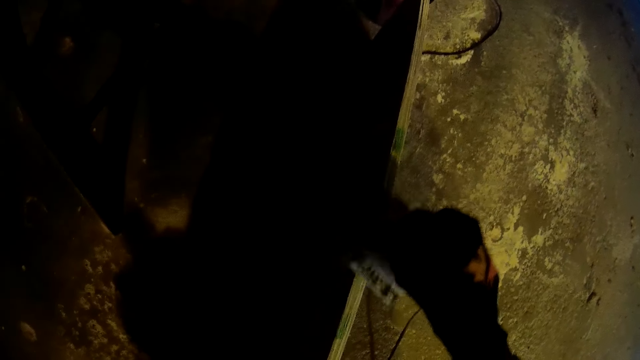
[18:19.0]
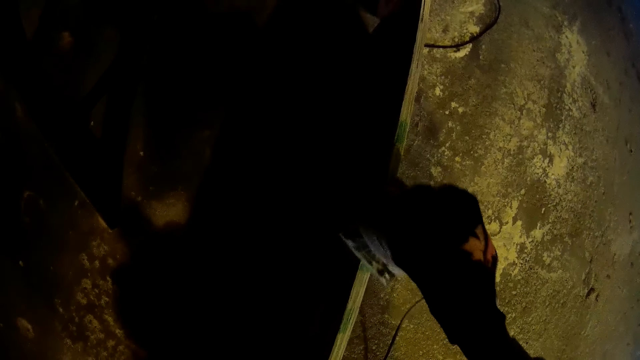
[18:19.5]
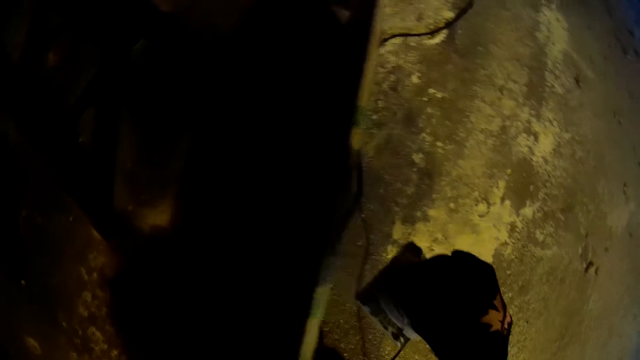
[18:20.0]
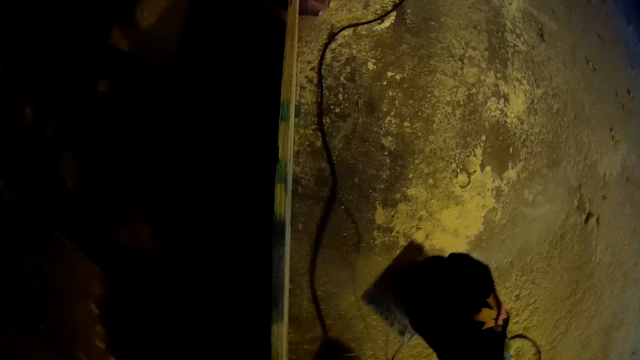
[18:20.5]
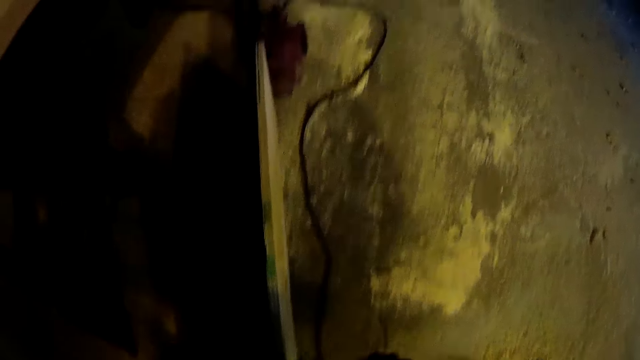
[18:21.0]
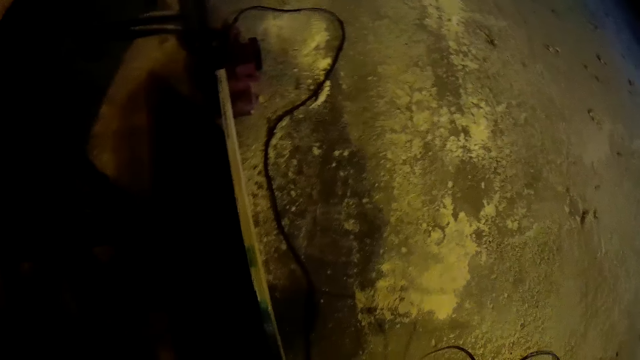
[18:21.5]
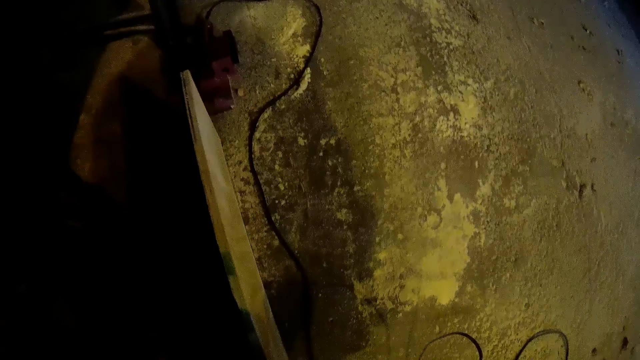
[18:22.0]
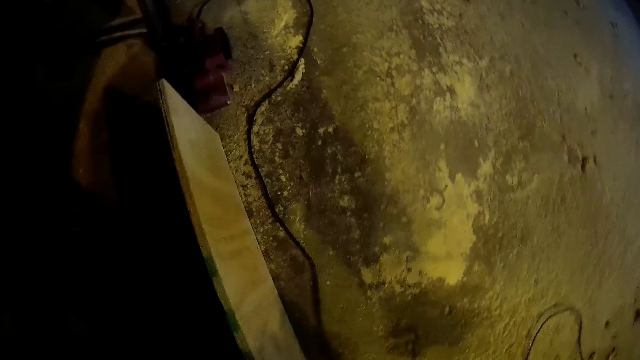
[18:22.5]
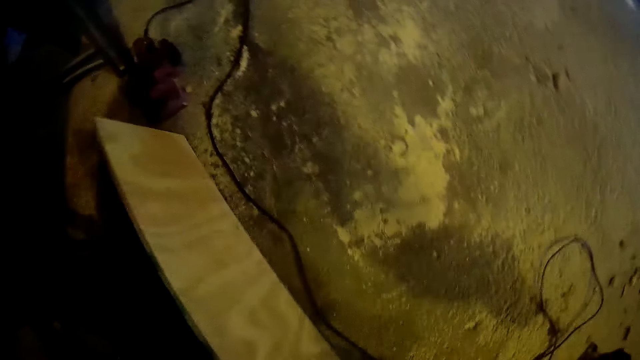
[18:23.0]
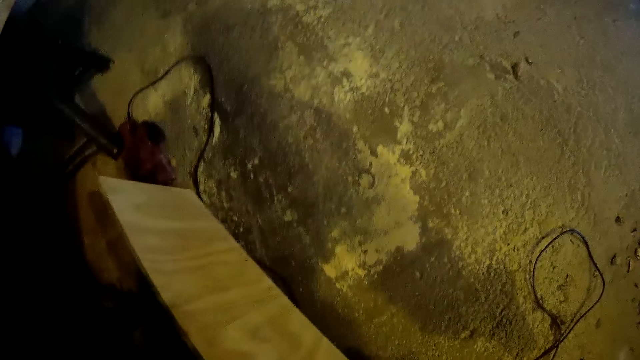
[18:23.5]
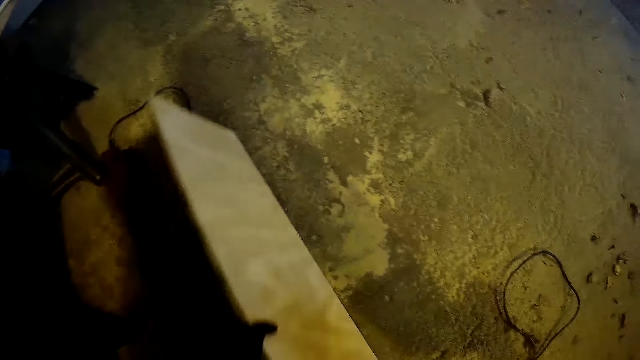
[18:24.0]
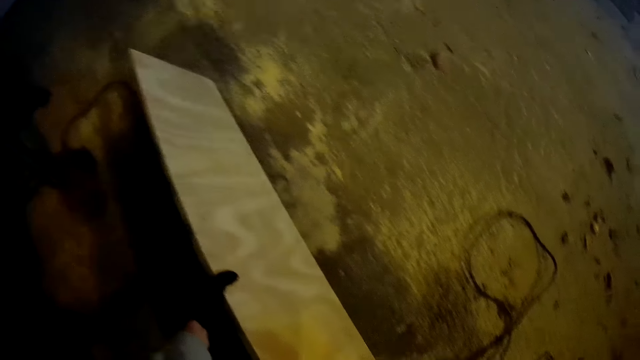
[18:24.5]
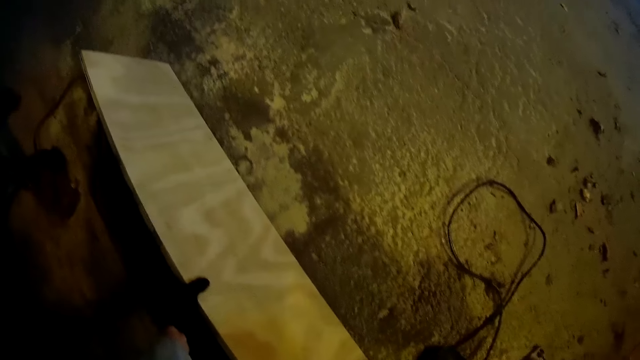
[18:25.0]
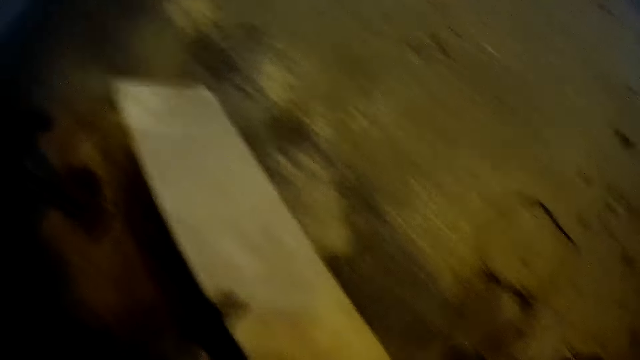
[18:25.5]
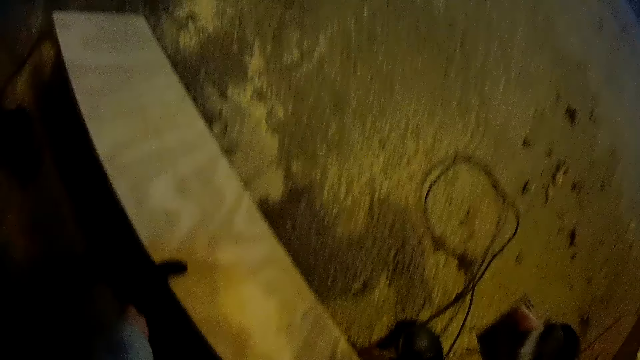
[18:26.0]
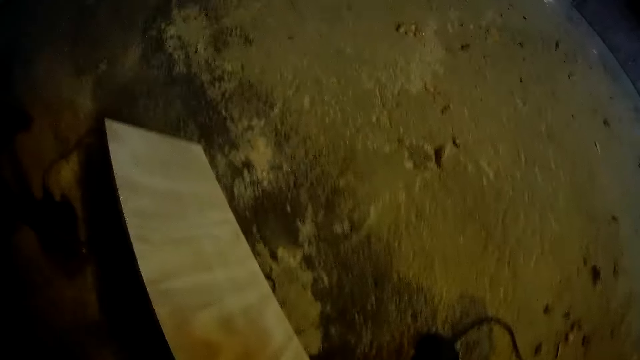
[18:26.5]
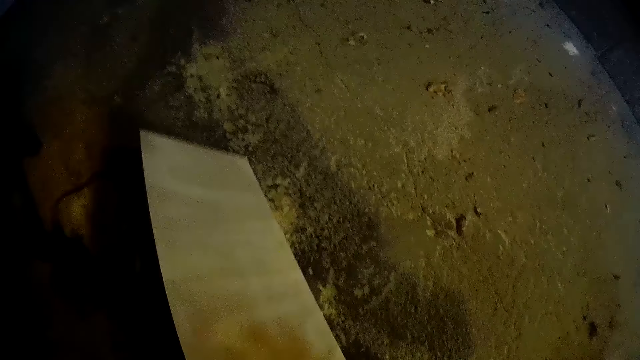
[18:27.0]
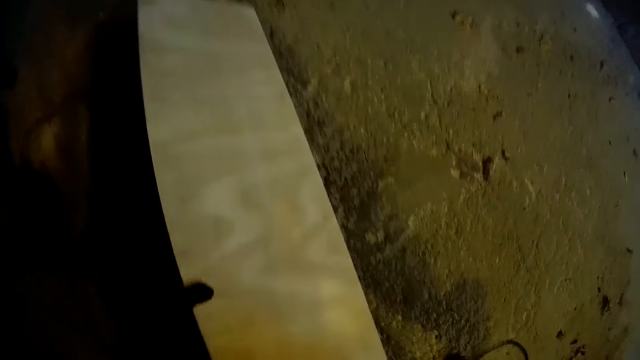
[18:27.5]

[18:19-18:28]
The camera wearer drops the orbital sander on the floor. They stop sanding the lumber. They shut down the sander. They drop the plank on the floor. They pick up the lumber.

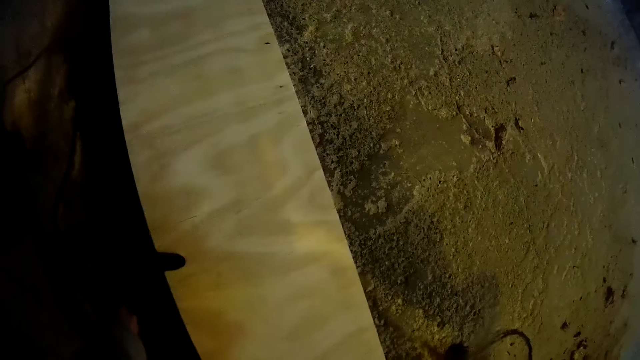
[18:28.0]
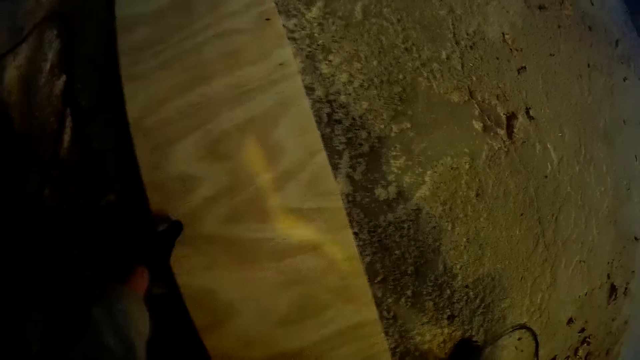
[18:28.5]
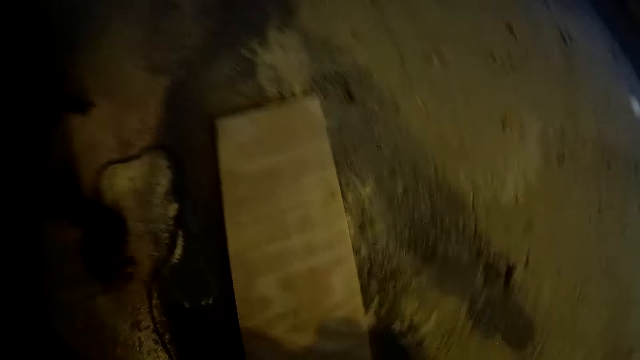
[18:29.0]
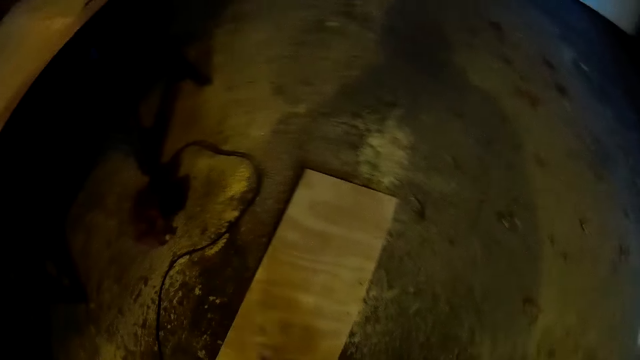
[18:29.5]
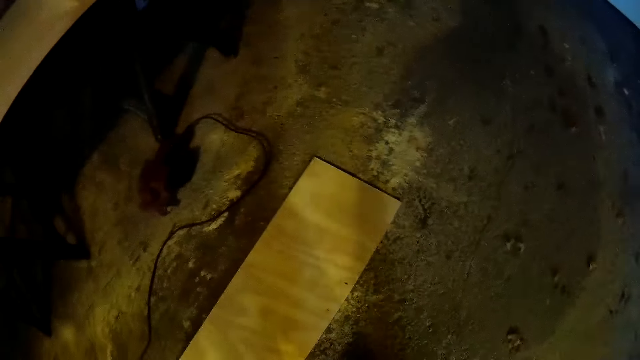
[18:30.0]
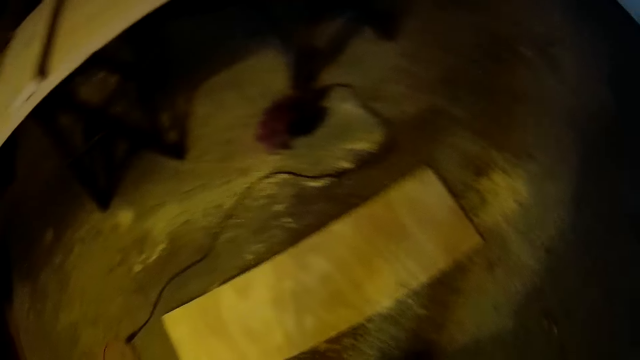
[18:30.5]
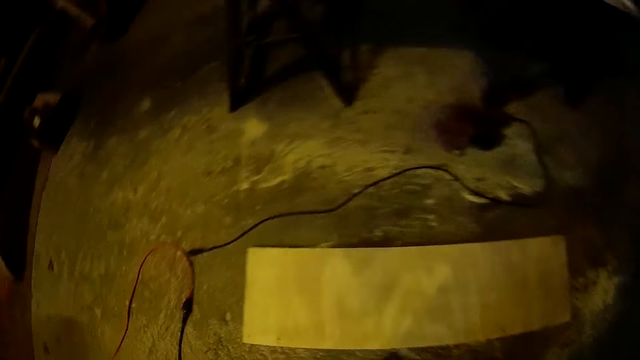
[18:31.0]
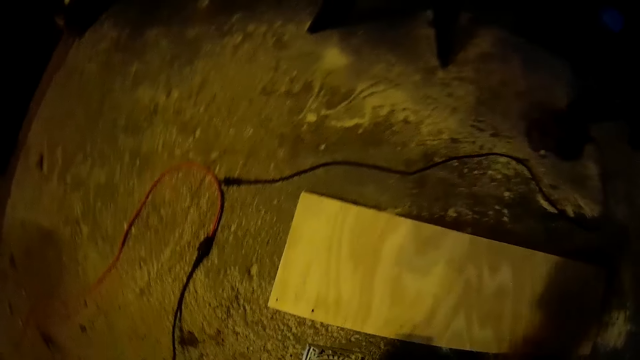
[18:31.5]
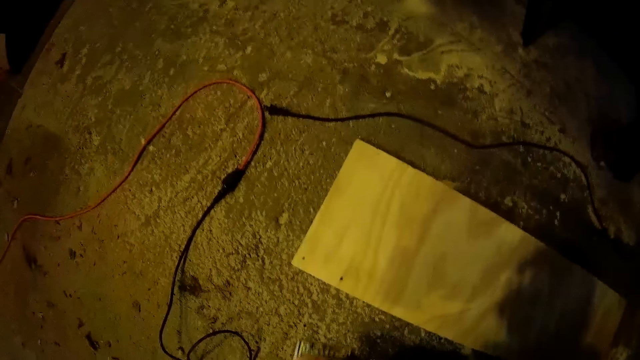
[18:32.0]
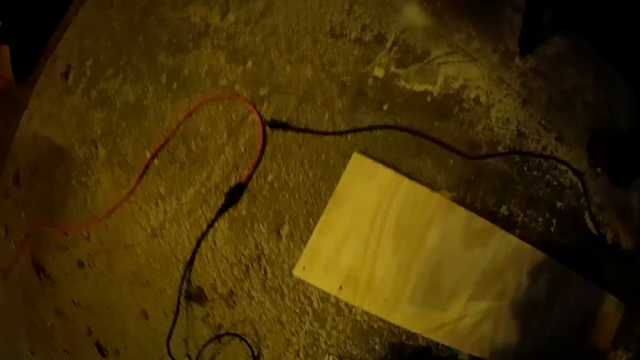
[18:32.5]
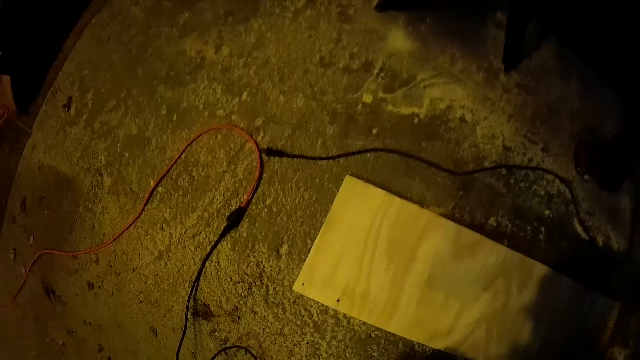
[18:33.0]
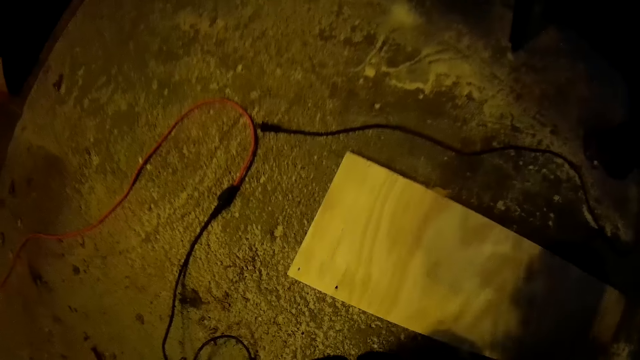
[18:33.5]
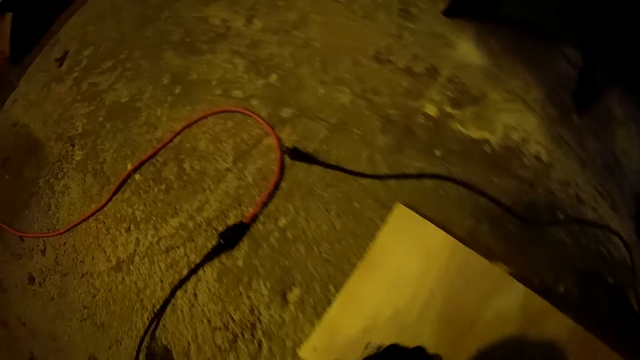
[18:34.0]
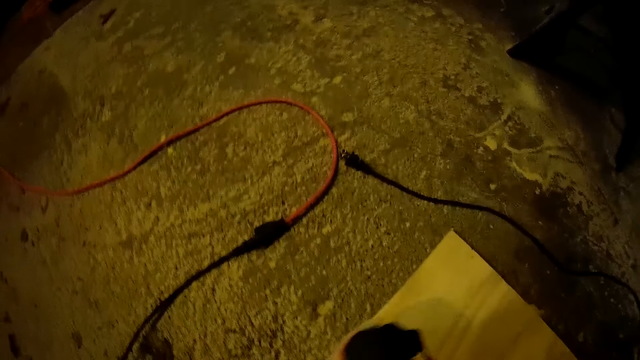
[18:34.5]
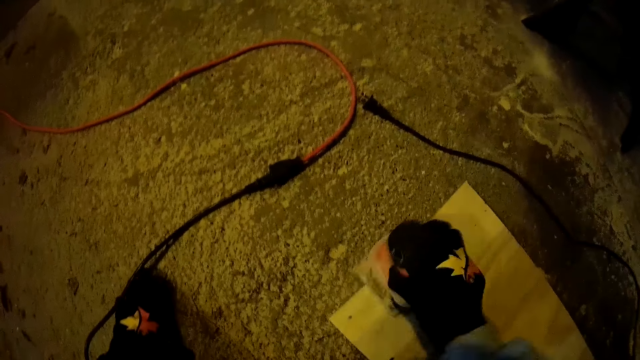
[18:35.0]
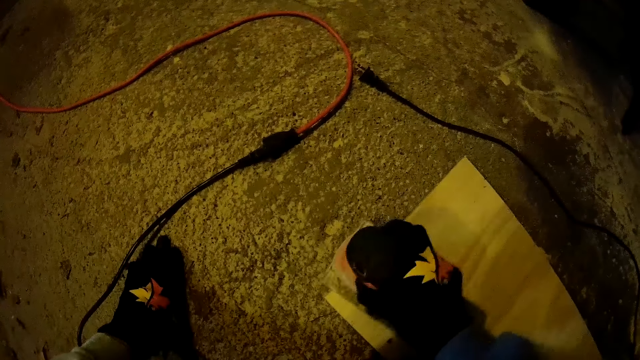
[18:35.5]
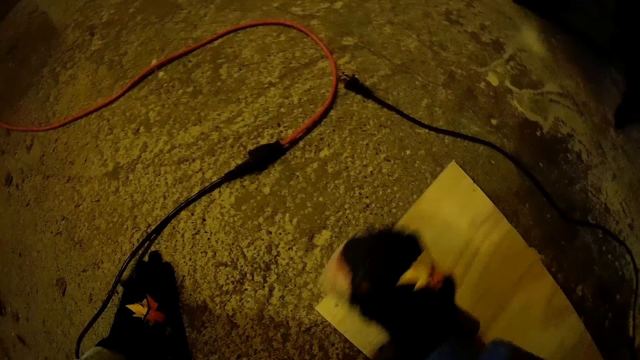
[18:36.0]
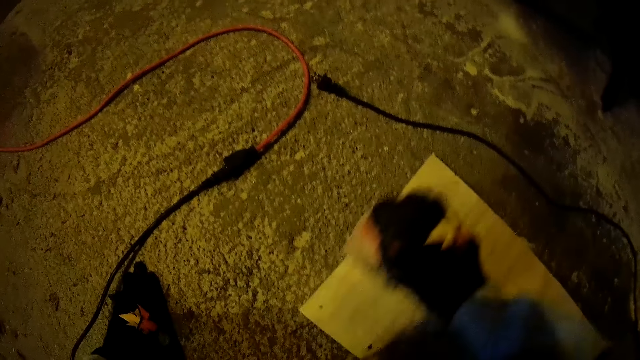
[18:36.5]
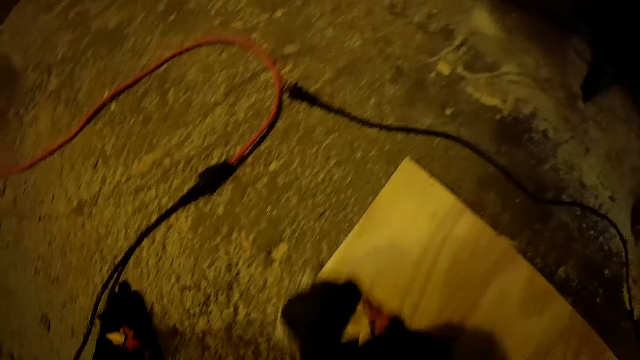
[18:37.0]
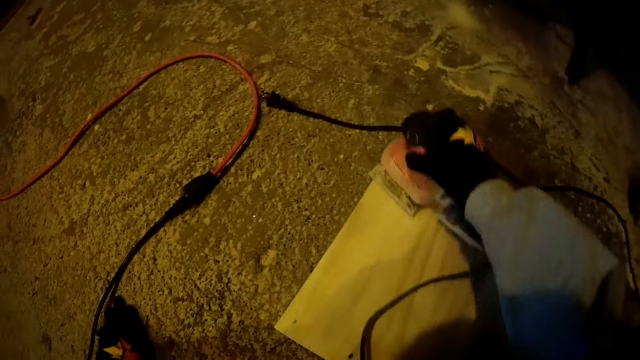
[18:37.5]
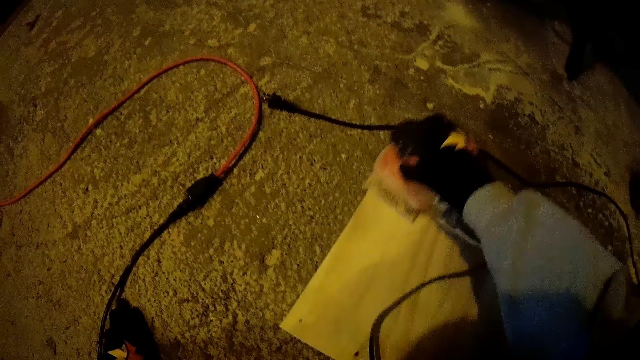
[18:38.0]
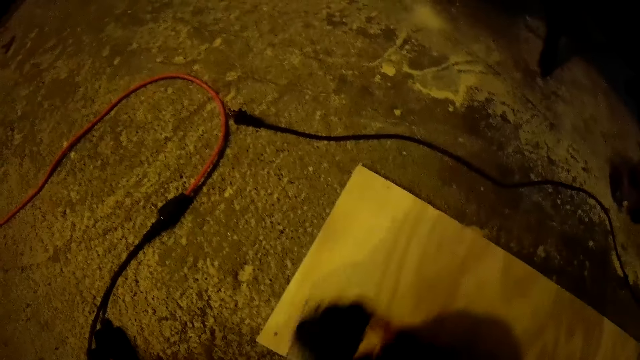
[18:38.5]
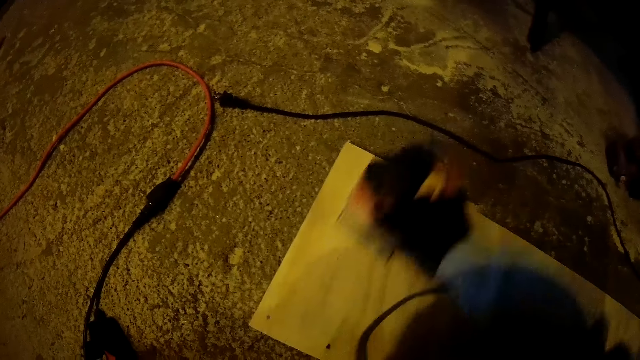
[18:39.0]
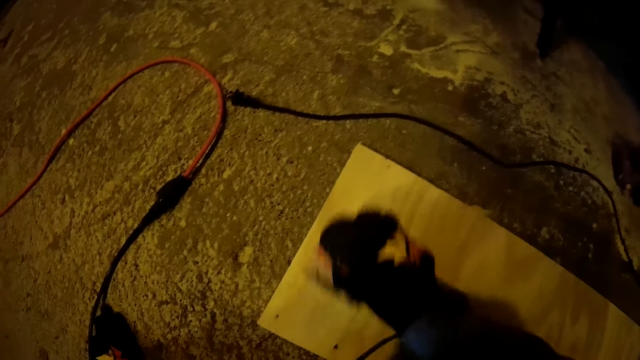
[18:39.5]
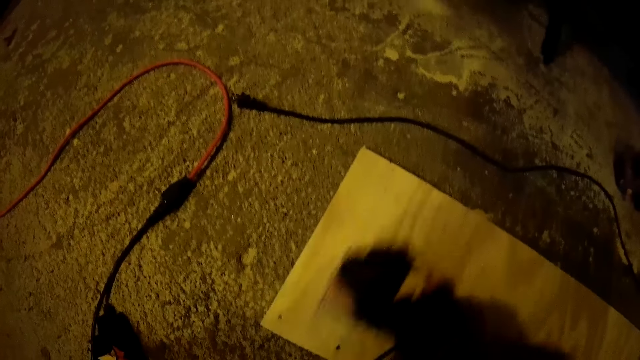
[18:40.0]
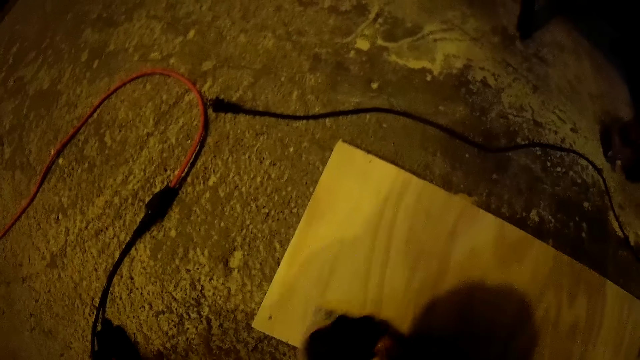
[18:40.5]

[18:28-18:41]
The camera wearer puts the lumber down. They pick up the orbital sander from the floor. They sand the plank with the orbital sander.
